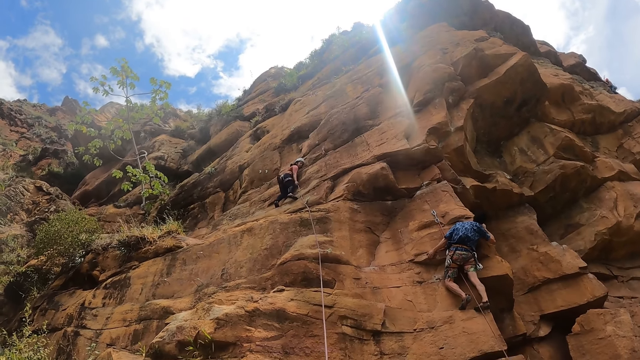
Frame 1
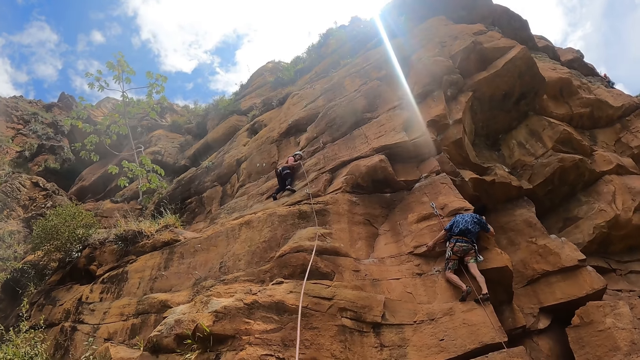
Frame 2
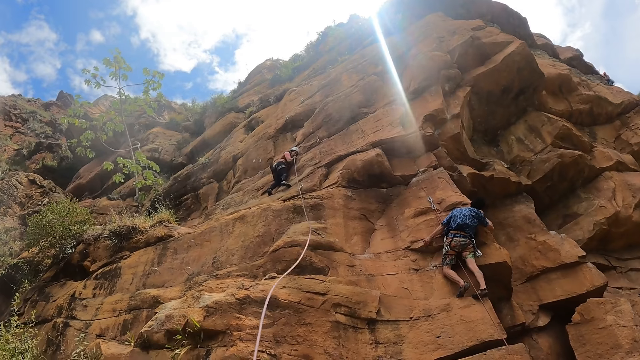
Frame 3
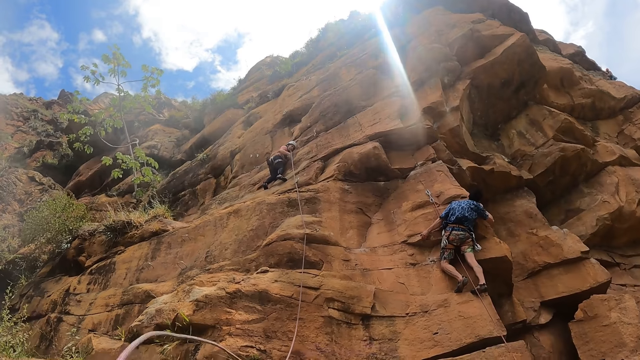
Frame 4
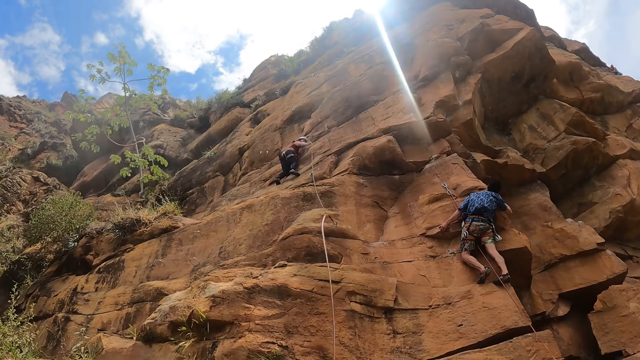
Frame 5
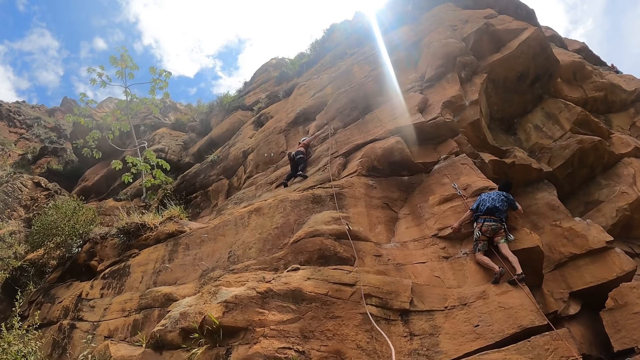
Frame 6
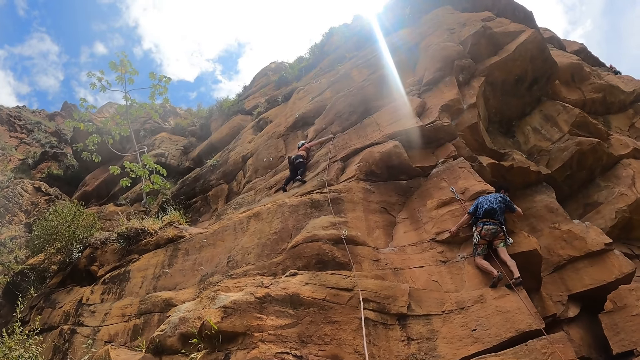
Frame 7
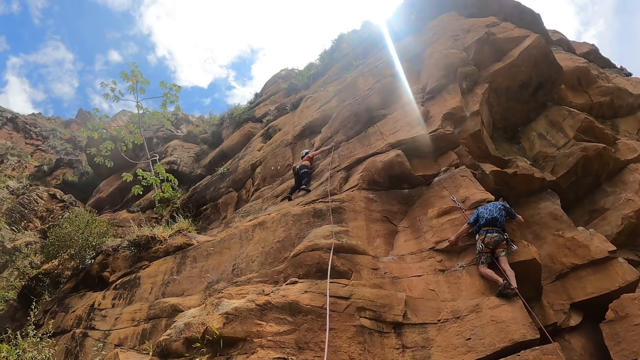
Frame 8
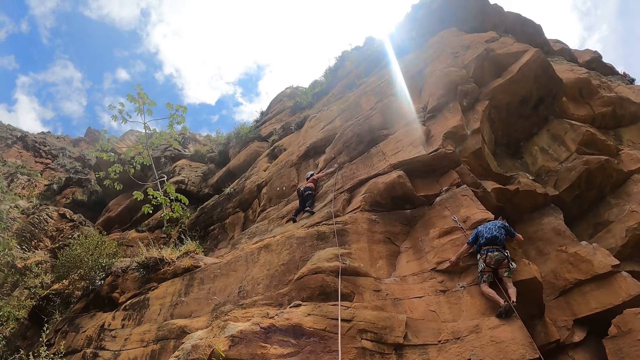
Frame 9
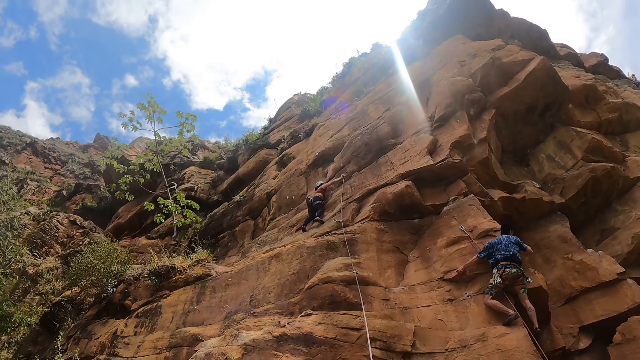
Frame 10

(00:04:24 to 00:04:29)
A lady pulls the rope with the right hand. The camera wearer adjusts the rope for a person. The lady fixes the rope on a rope holder with the right hand. Another person moves the right leg on the rock.

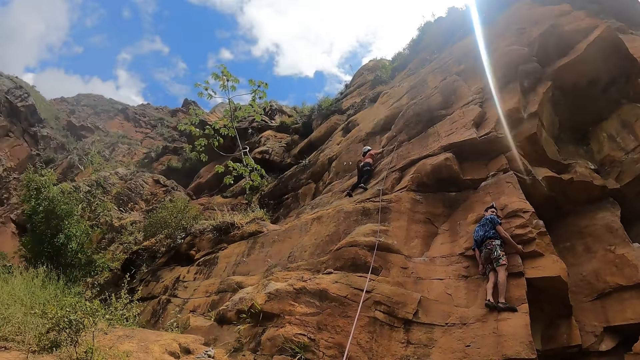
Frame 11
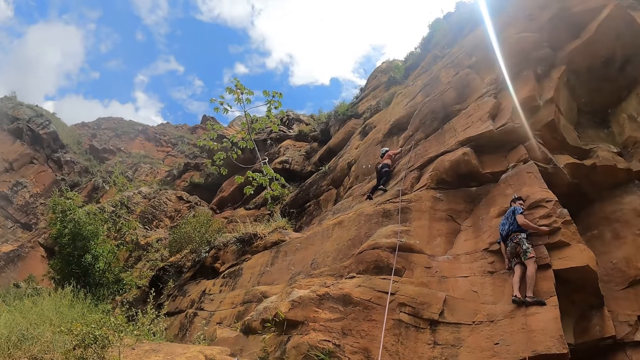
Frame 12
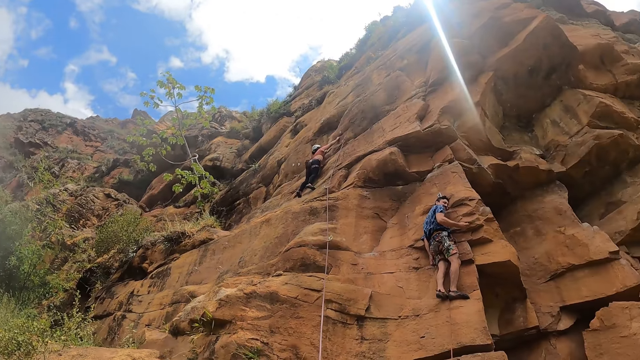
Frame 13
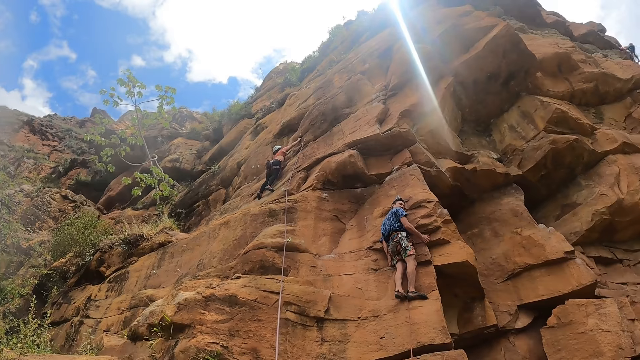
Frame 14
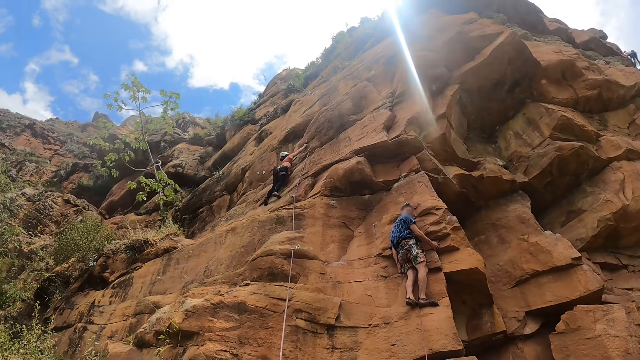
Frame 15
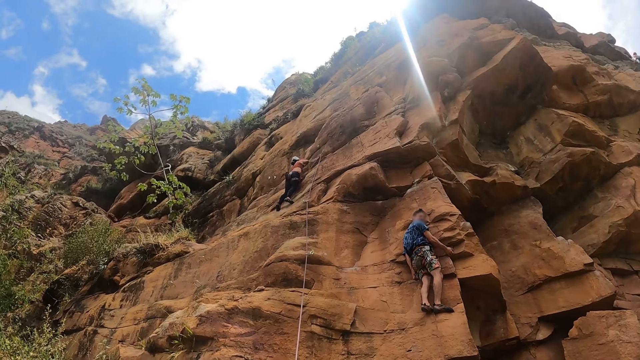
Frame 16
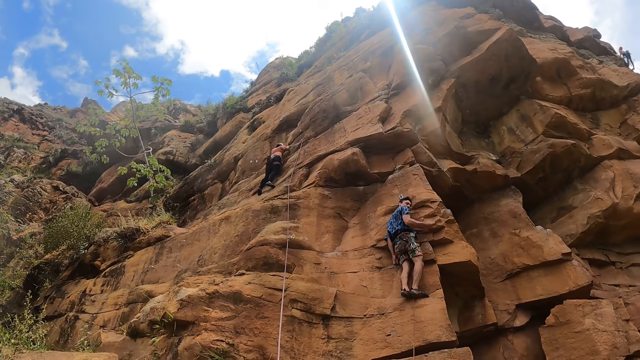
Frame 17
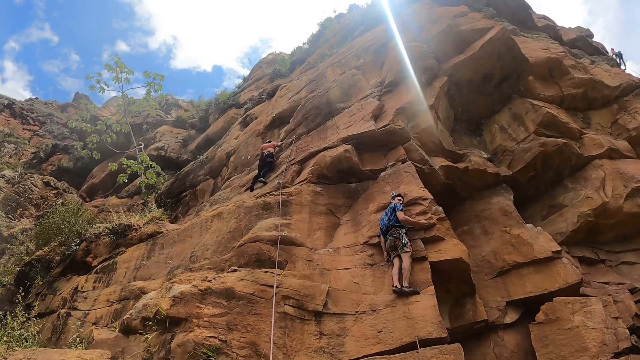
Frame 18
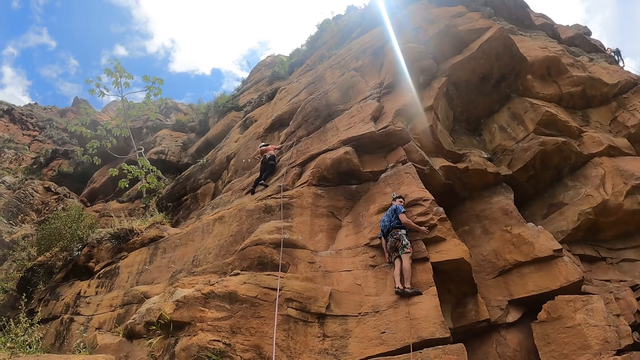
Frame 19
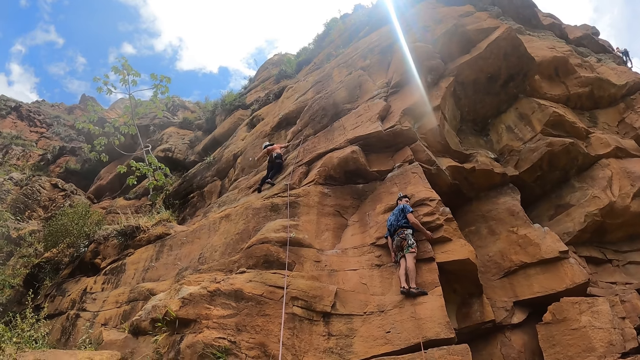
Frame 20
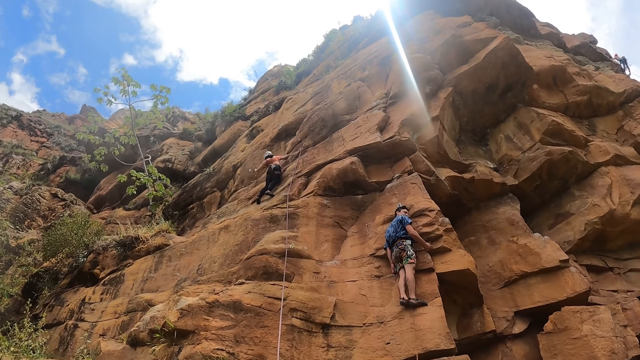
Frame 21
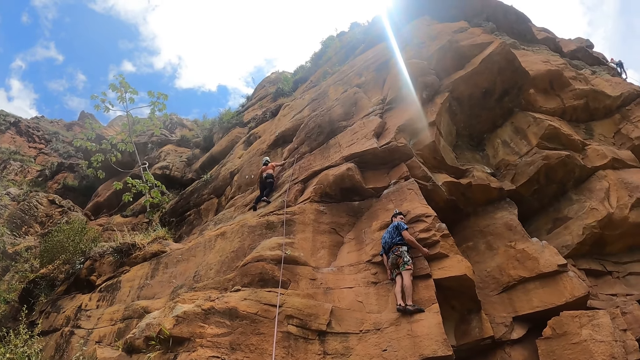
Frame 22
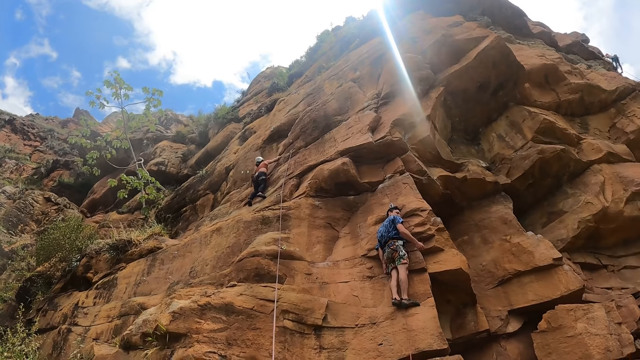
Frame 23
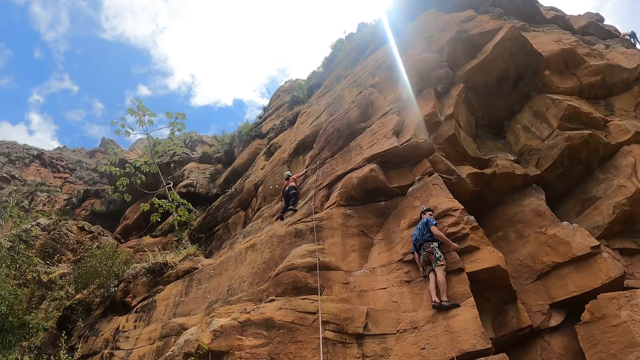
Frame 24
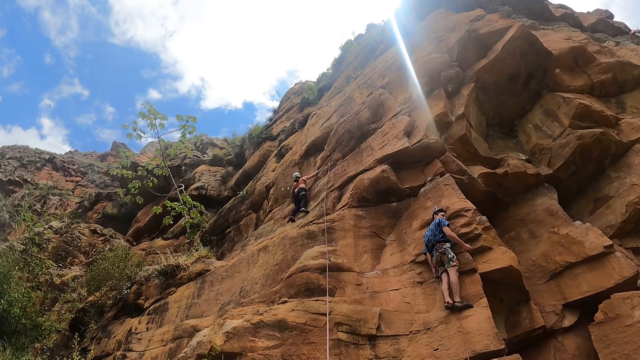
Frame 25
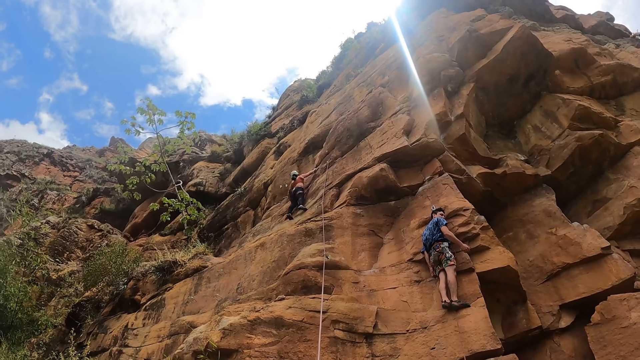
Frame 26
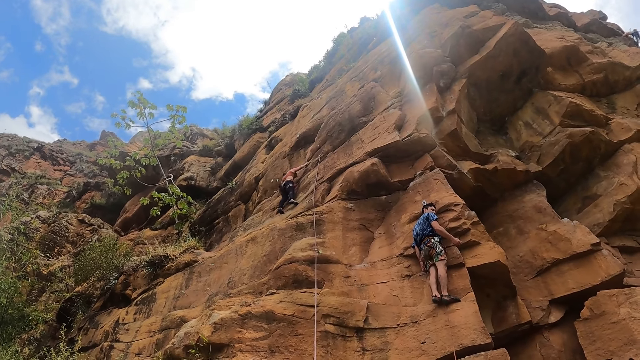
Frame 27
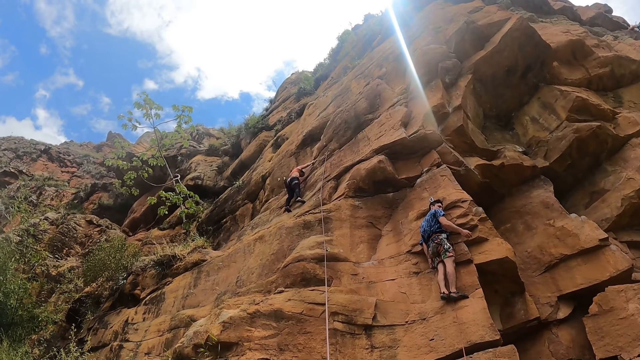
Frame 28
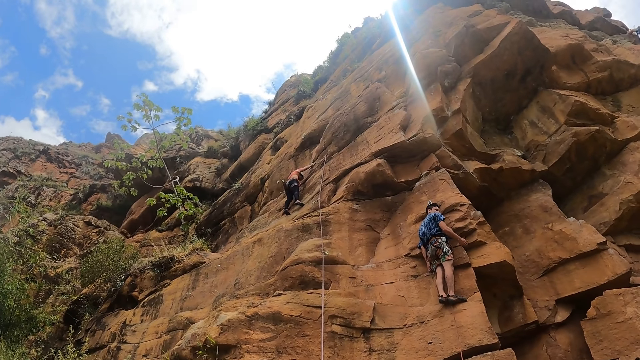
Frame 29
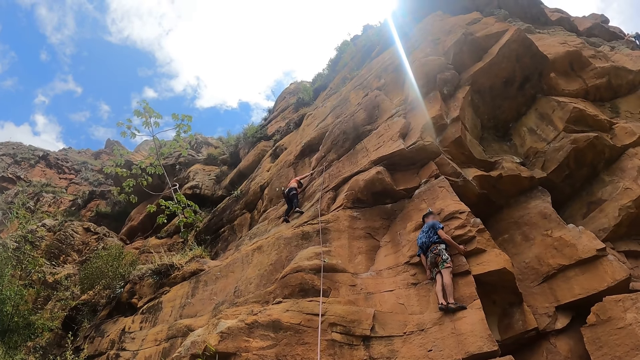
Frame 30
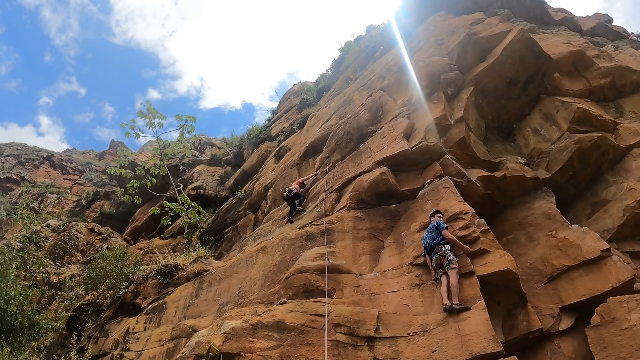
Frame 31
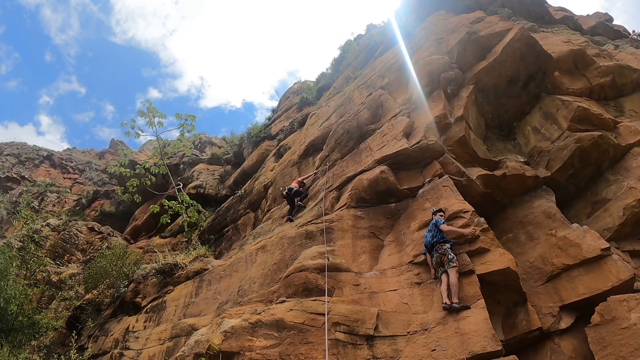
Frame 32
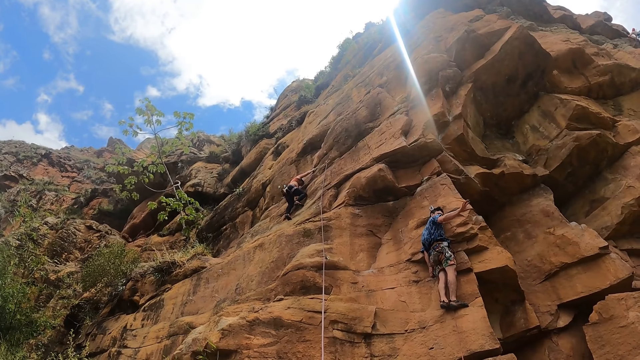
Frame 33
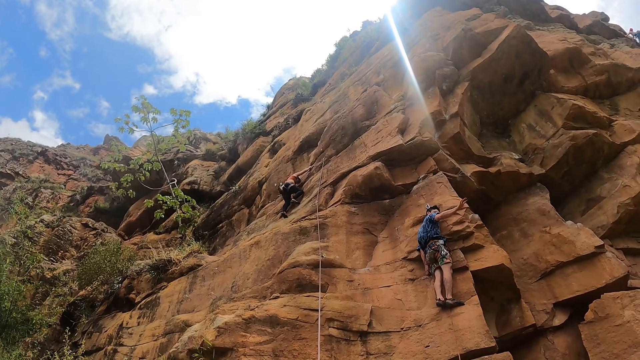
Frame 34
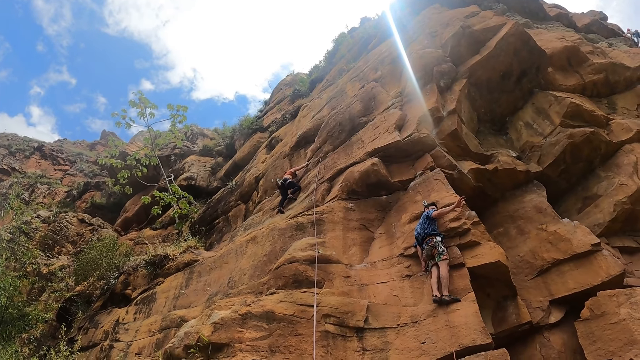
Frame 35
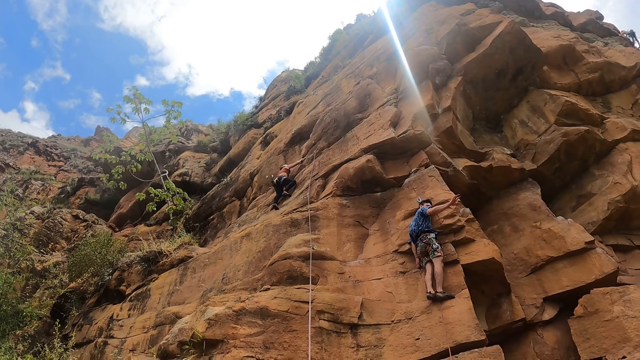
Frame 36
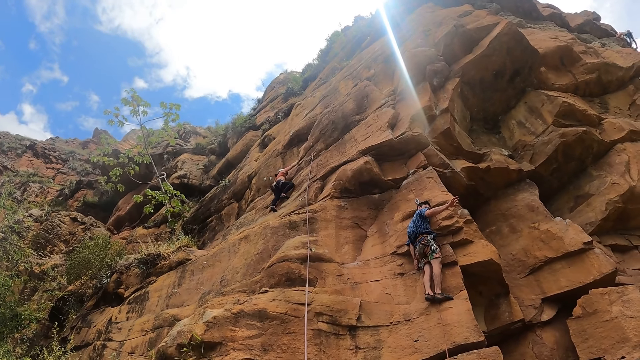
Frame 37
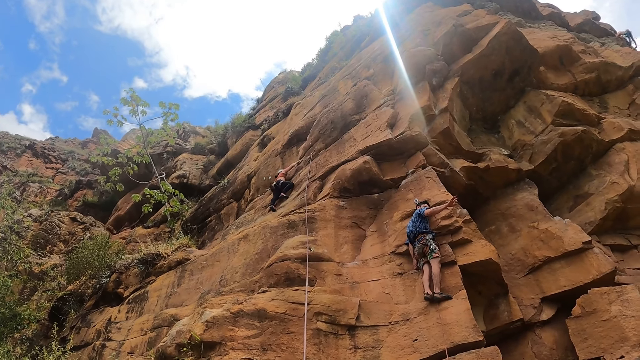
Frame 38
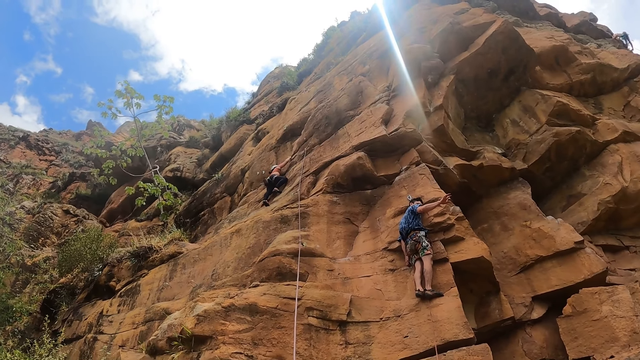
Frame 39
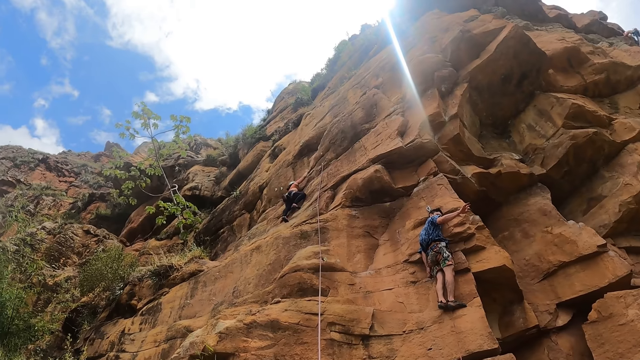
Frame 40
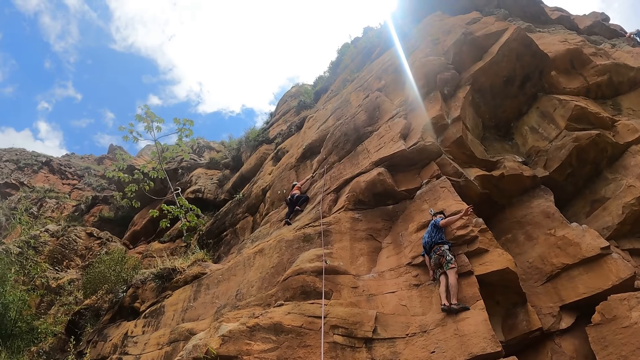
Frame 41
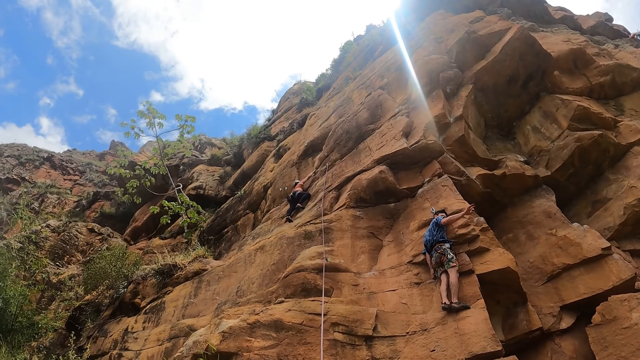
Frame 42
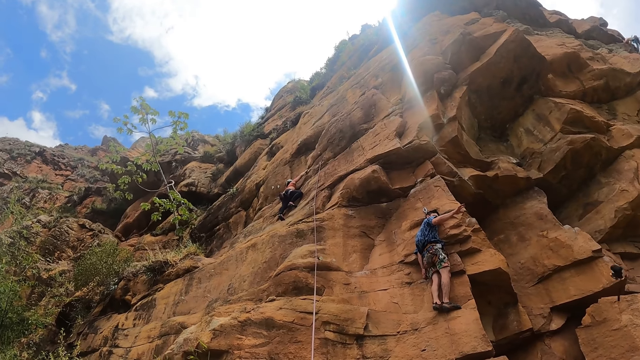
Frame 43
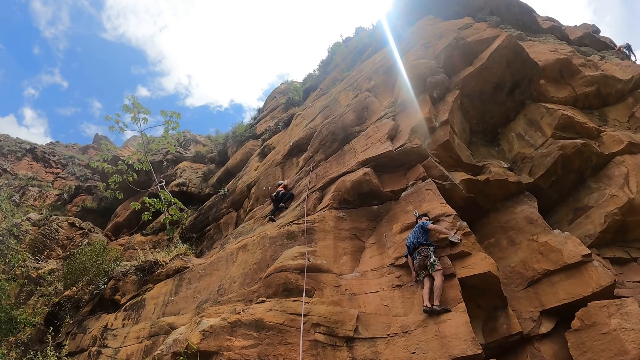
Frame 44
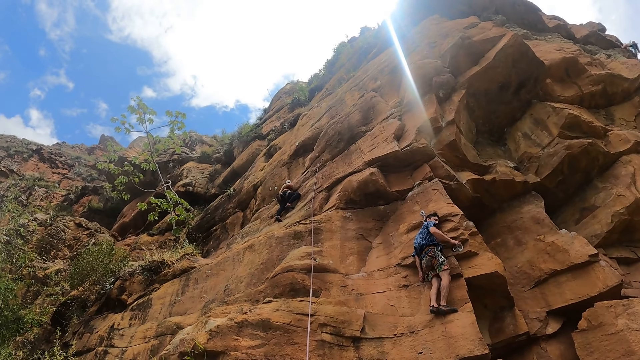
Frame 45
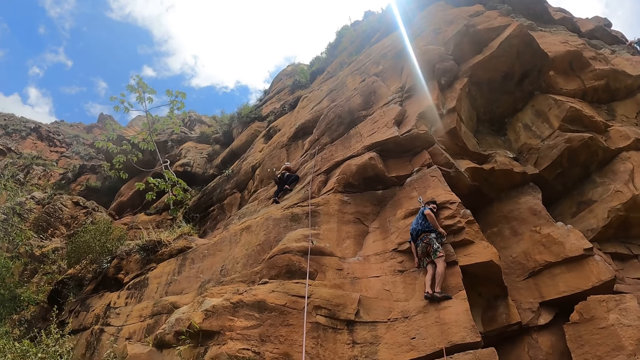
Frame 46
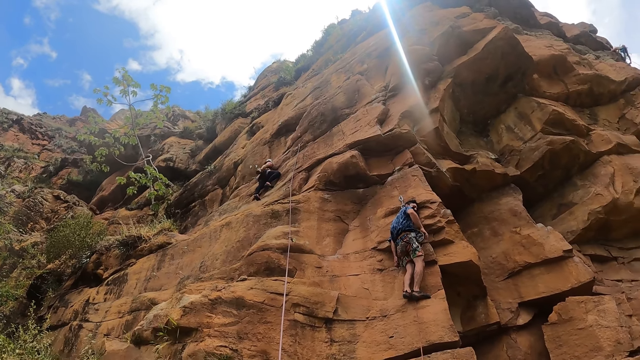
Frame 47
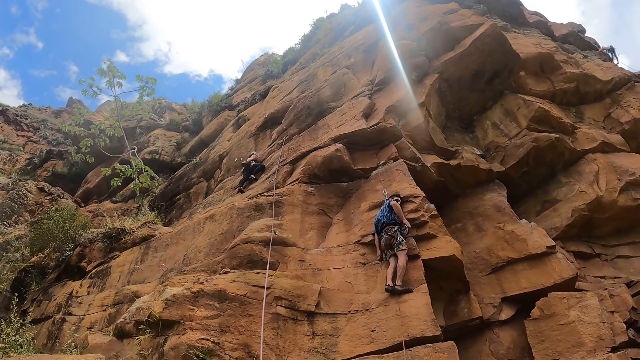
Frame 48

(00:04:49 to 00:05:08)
A woman climbs a rock. The woman rubs the rock. A man catches a chalk bag. The woman dips her right hand in the chalk bag.
